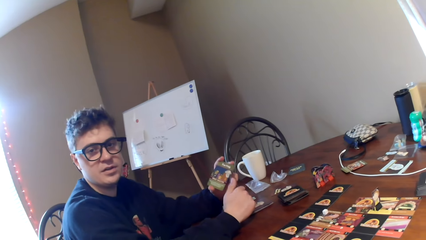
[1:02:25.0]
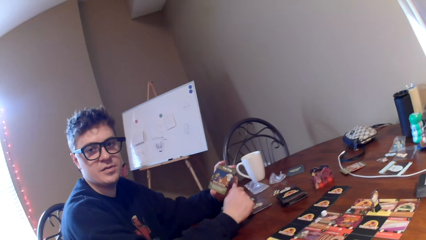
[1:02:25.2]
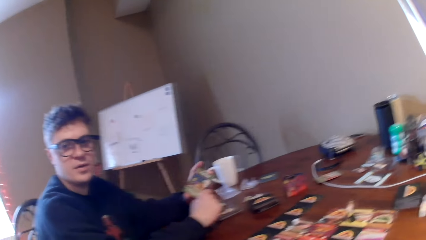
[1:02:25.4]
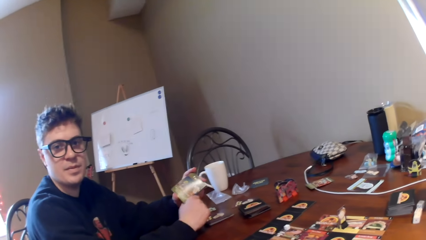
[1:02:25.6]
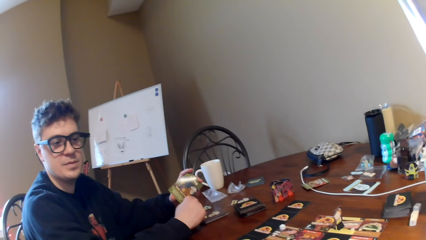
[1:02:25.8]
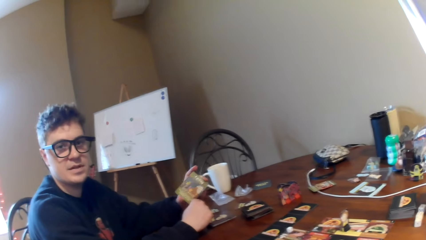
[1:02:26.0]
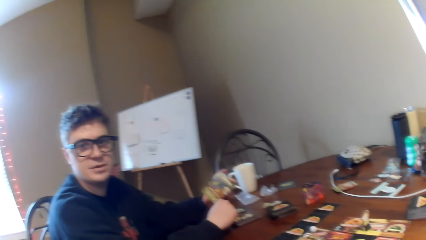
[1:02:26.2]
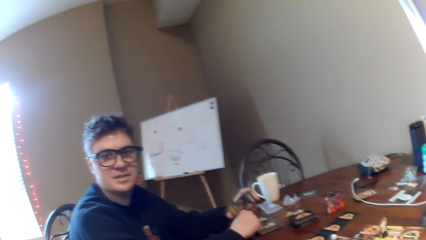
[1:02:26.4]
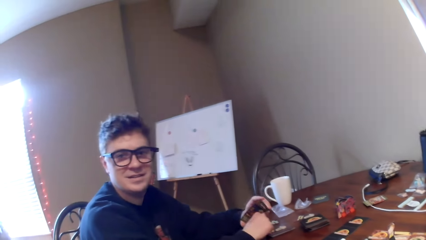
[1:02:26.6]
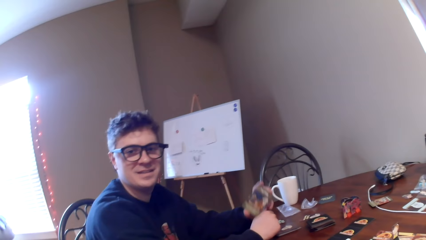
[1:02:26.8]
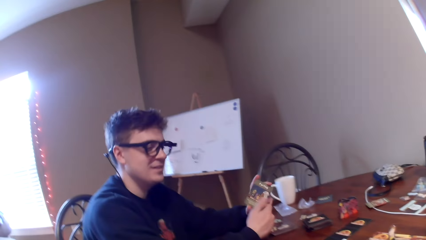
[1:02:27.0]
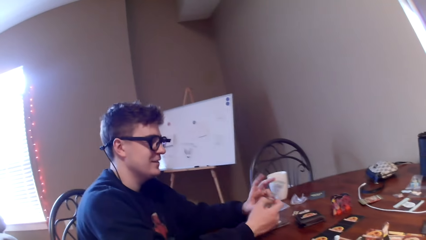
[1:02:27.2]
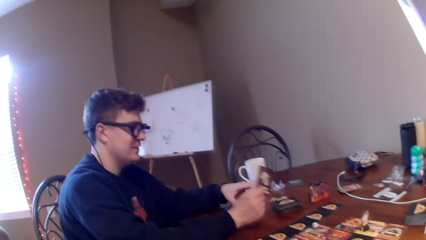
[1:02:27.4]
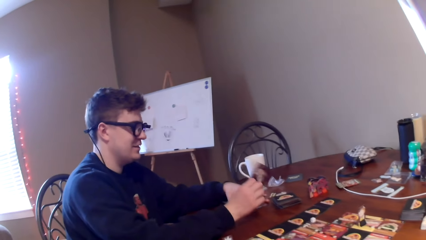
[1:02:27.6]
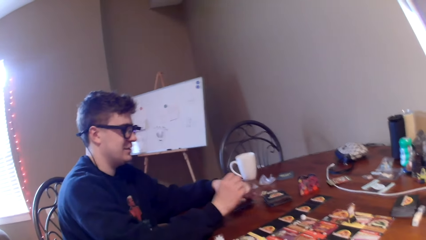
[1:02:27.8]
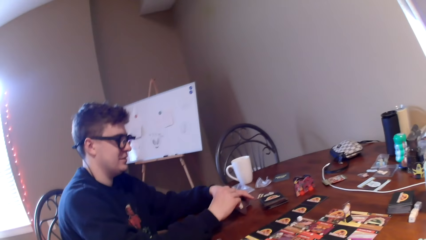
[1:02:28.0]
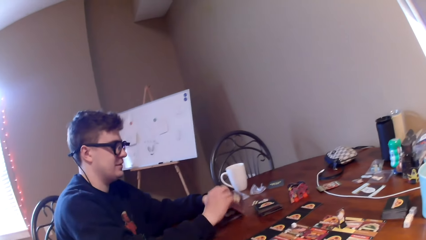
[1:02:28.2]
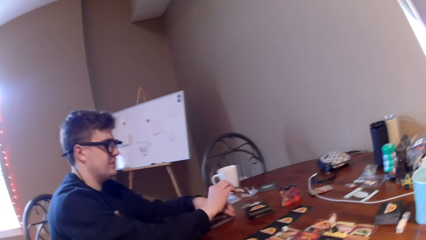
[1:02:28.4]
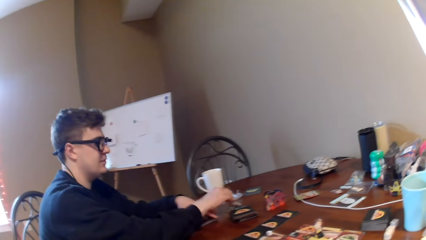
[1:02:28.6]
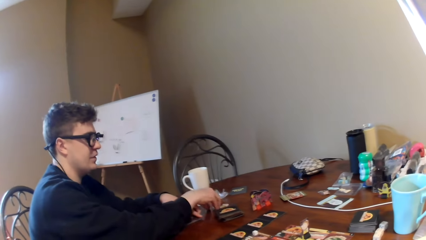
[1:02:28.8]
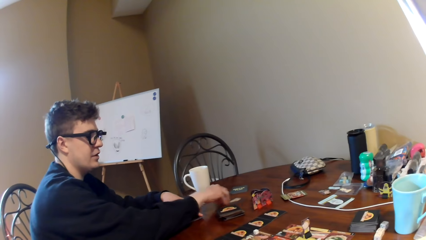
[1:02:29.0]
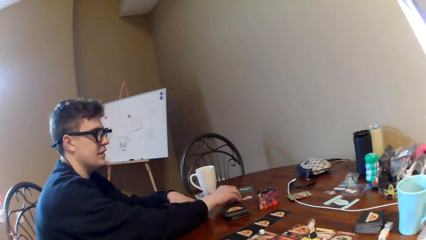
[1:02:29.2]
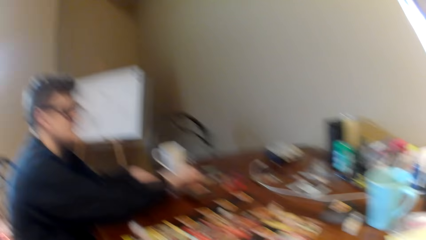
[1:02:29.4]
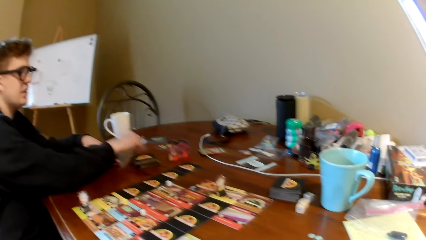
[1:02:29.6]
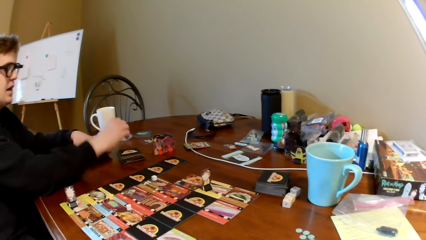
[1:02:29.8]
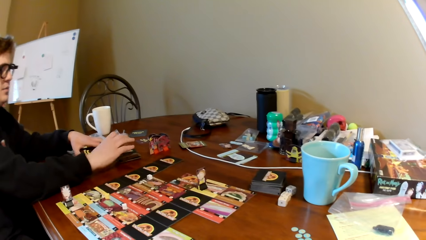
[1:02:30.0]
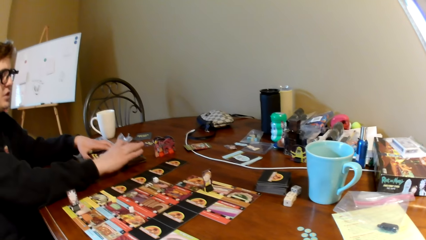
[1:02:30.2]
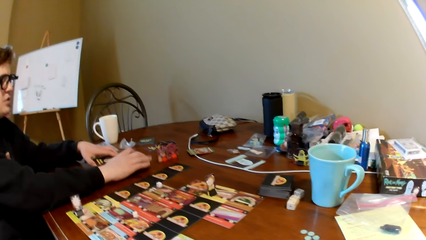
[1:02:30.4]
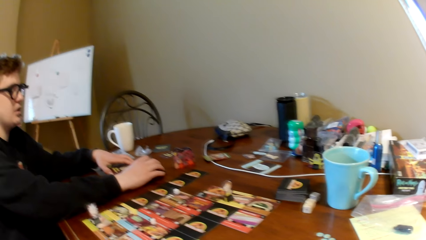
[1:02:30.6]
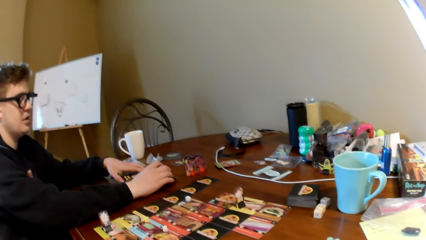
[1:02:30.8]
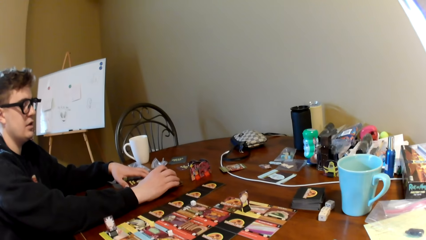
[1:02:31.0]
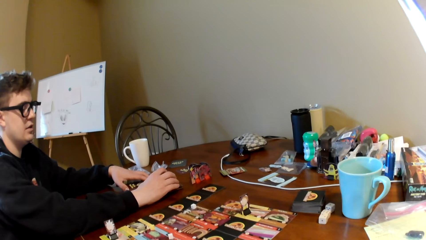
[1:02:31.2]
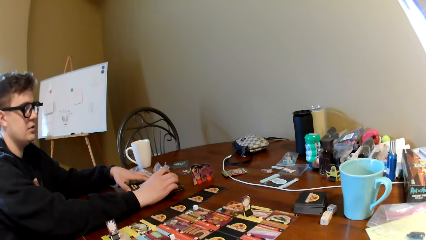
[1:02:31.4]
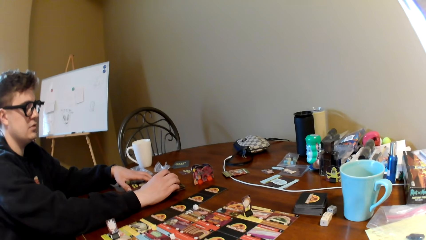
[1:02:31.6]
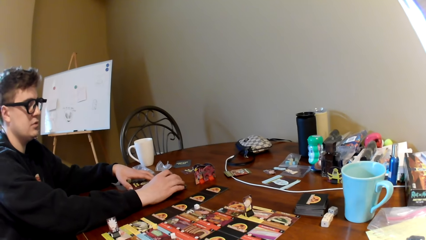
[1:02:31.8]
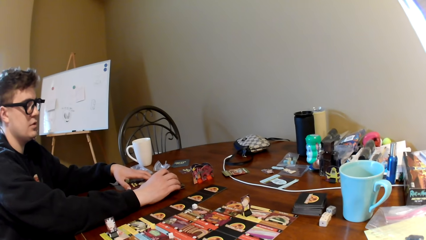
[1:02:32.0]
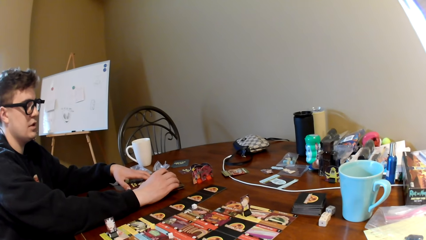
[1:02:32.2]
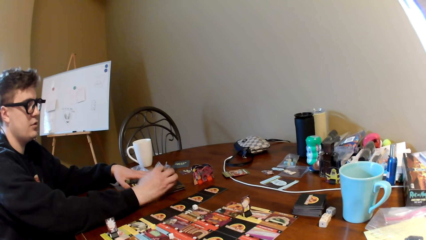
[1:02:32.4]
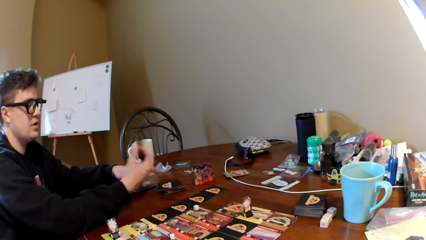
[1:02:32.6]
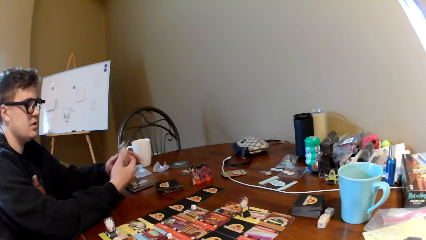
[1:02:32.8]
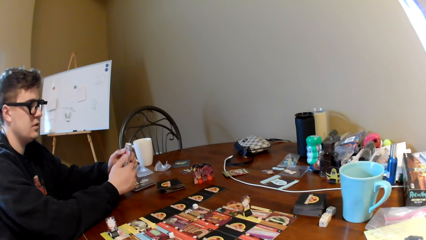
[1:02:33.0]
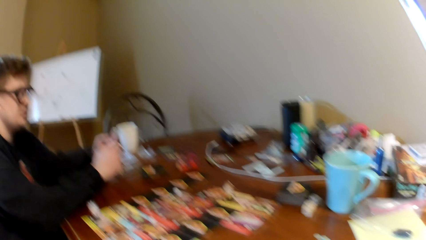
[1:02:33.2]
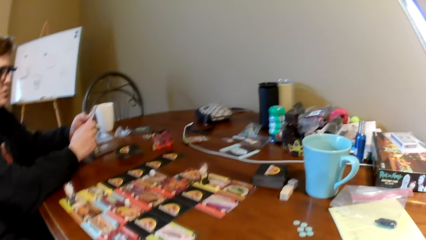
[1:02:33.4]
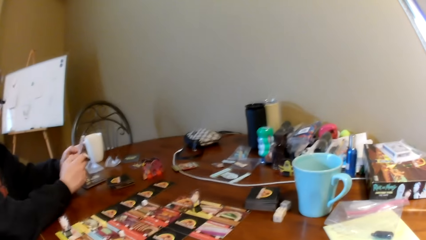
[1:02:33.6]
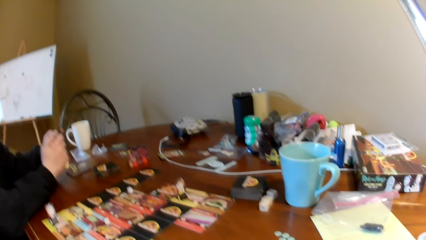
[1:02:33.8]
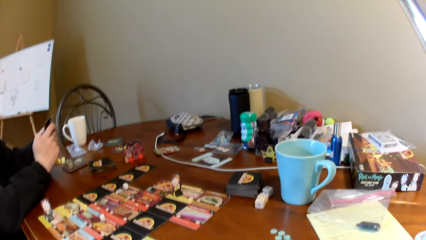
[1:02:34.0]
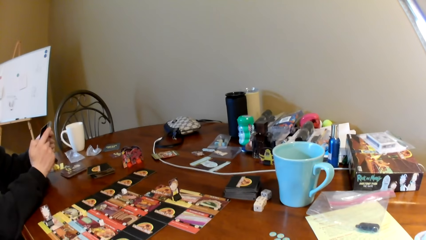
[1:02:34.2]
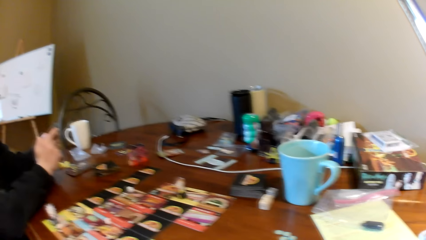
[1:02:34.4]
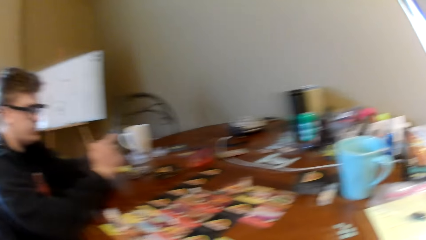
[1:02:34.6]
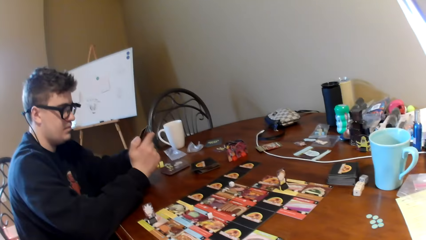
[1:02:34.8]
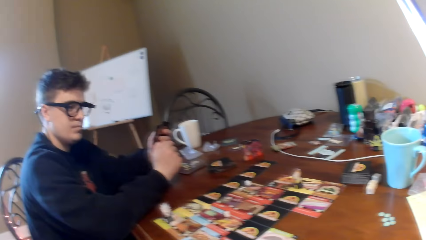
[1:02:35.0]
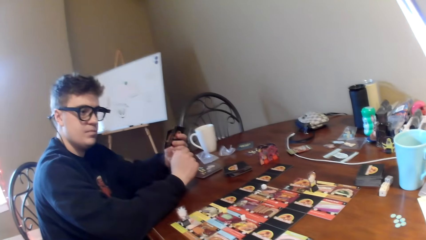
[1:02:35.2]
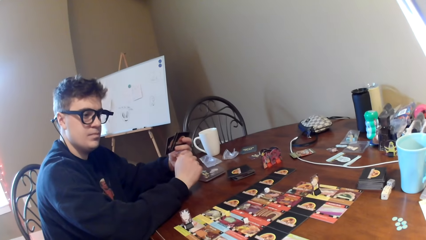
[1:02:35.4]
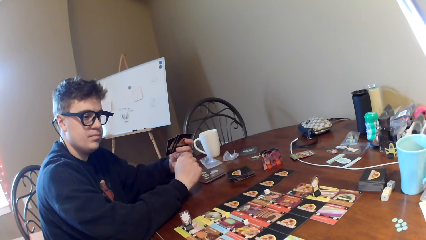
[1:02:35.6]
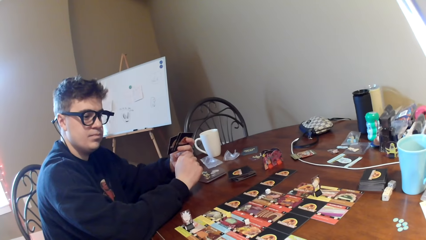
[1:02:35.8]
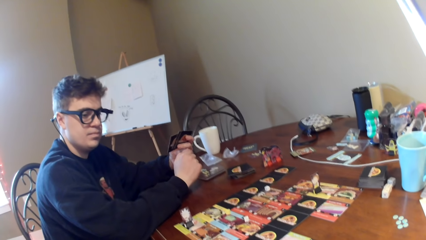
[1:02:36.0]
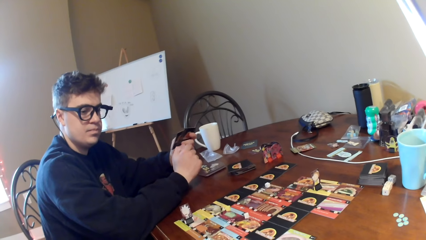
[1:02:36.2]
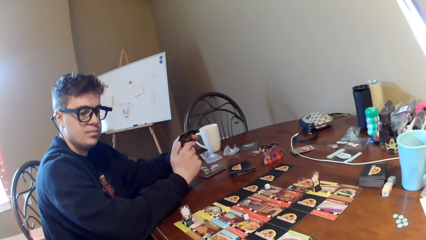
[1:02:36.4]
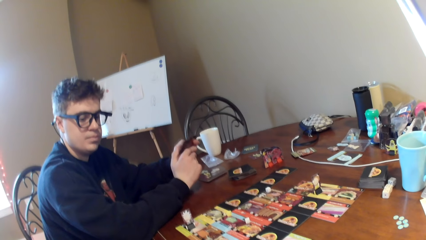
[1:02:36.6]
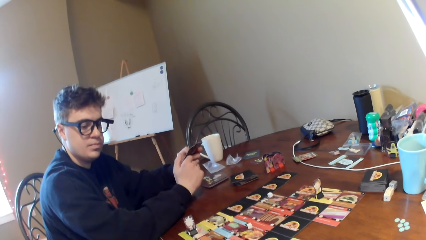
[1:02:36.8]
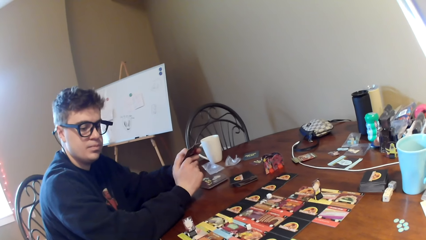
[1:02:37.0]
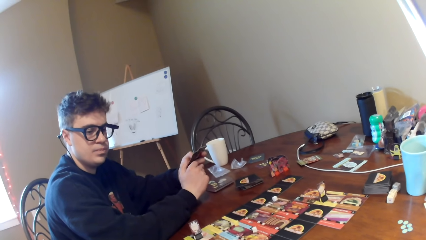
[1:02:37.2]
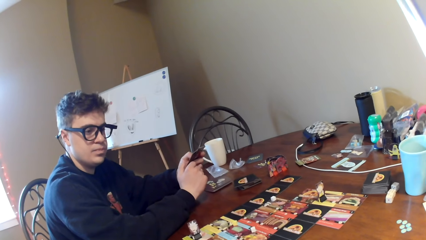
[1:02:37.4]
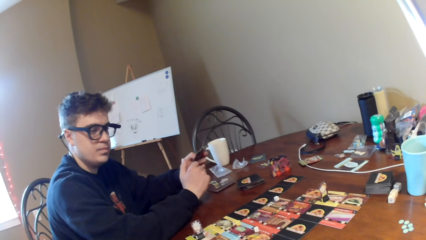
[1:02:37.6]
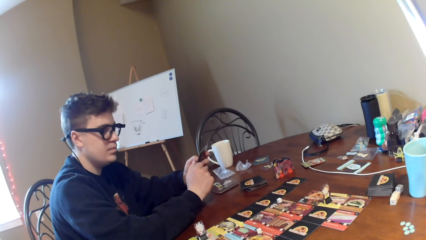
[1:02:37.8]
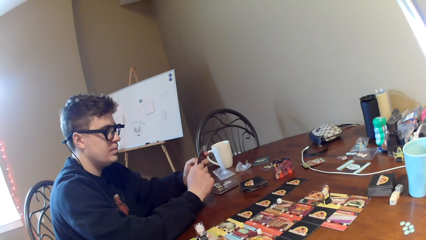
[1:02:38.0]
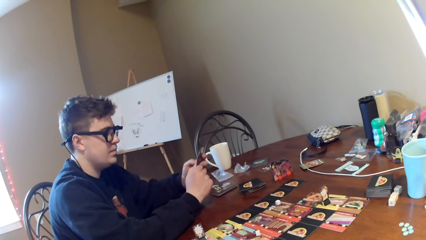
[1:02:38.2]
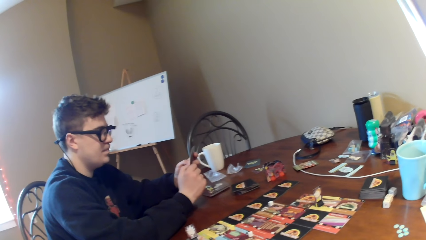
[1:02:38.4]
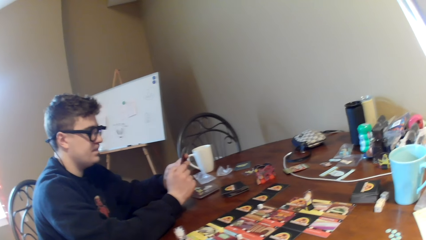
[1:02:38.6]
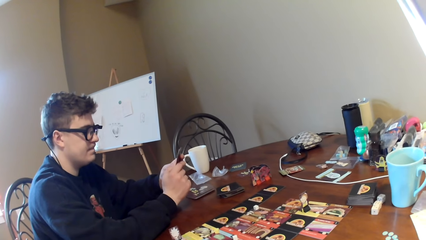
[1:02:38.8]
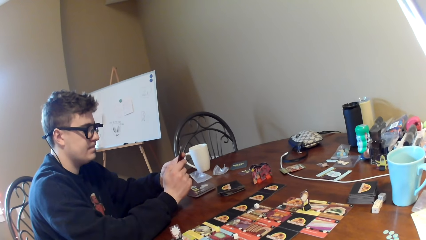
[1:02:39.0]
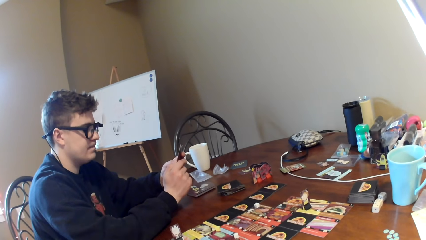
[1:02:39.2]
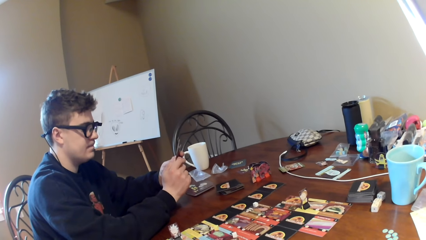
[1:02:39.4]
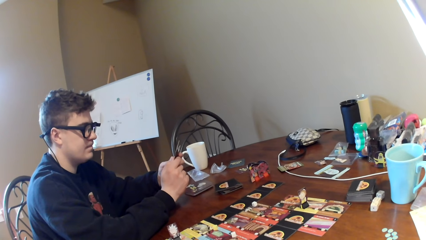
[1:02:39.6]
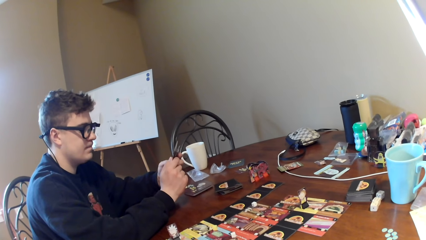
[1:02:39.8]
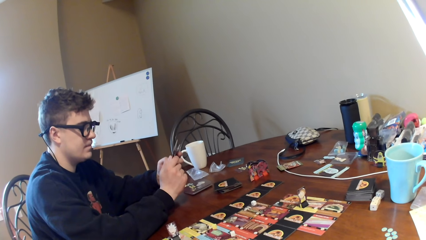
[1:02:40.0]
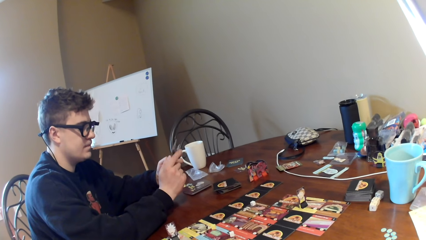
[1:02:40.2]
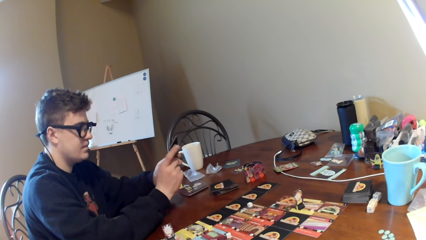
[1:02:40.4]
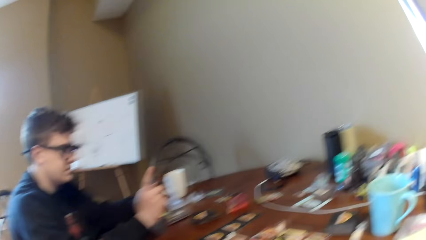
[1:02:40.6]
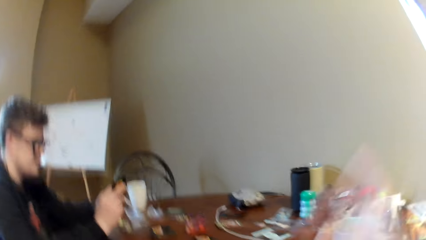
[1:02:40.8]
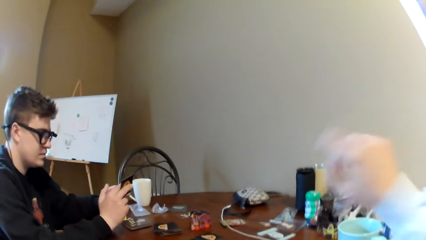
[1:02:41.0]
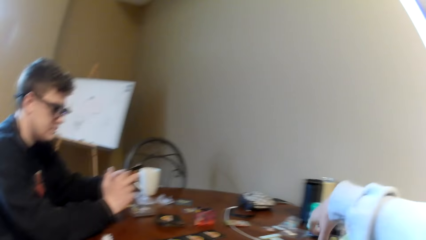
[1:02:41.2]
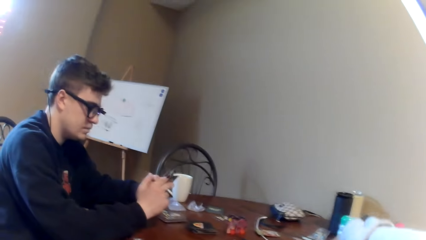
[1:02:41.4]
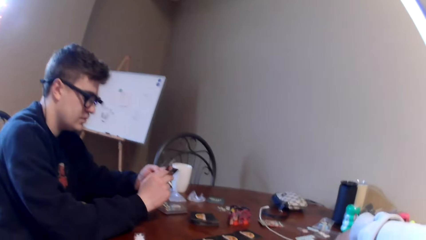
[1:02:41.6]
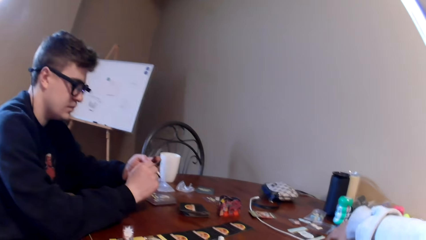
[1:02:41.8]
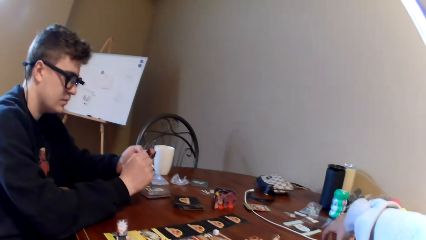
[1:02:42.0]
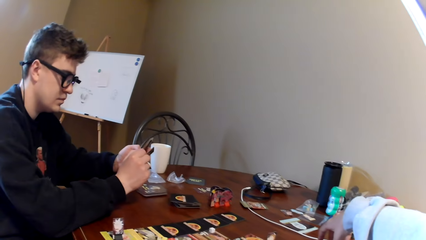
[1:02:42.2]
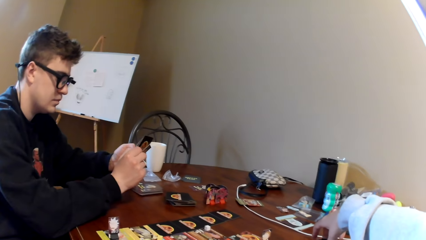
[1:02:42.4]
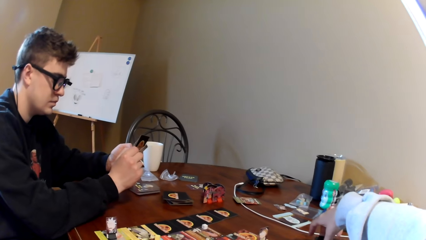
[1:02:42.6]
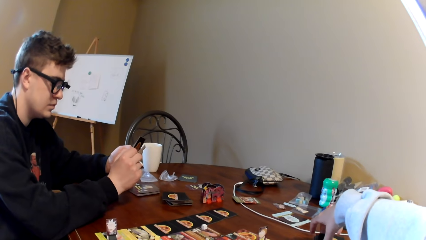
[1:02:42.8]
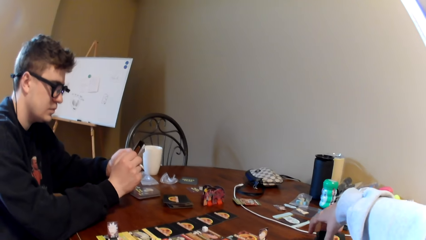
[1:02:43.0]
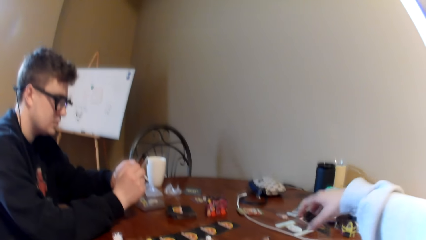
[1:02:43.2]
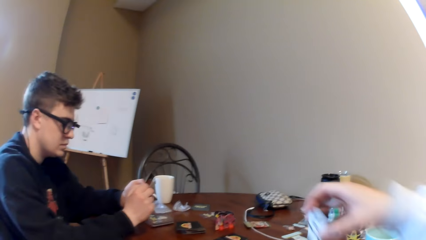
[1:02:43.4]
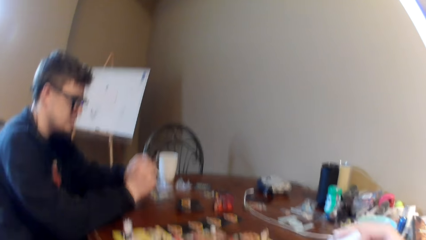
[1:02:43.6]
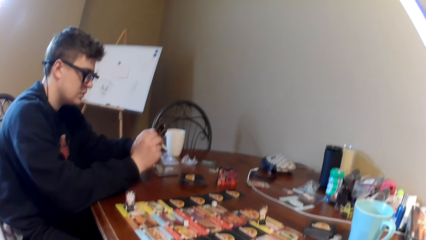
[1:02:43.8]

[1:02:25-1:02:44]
The camera wearer laughs to a man. The man puts the cards aside. The man converses to the camera wearer. The man picks up a card. He looks around. He looks at the card in the hand. The camera wearer converses to the man. They pick up a card.
